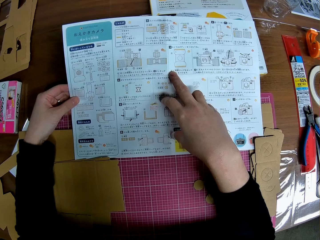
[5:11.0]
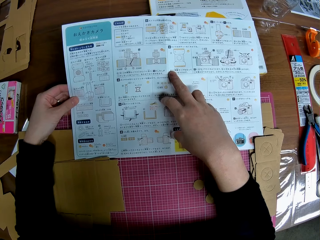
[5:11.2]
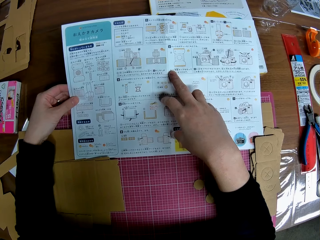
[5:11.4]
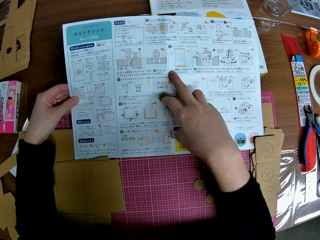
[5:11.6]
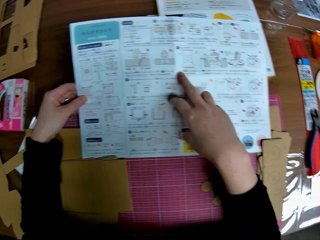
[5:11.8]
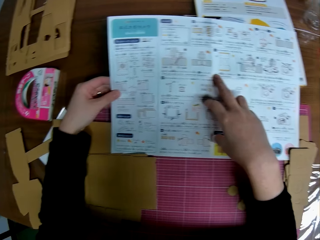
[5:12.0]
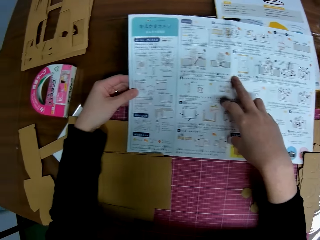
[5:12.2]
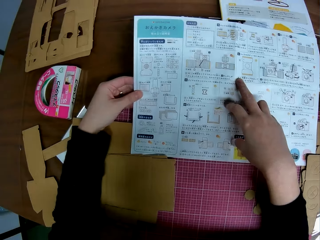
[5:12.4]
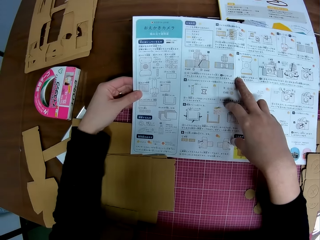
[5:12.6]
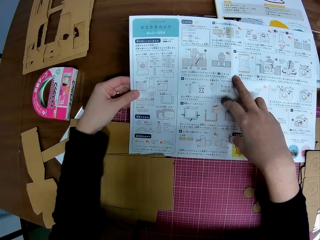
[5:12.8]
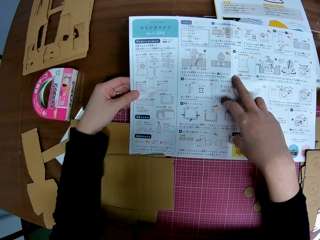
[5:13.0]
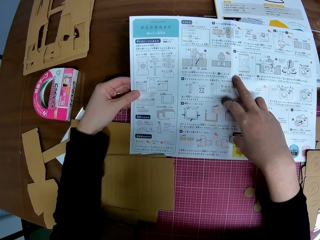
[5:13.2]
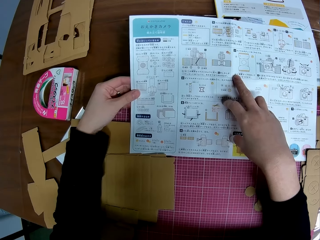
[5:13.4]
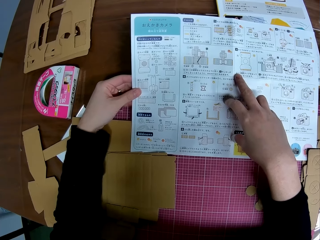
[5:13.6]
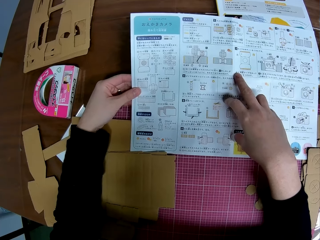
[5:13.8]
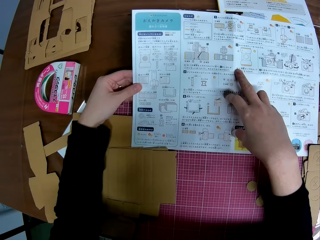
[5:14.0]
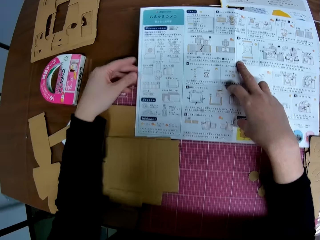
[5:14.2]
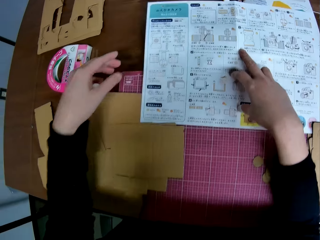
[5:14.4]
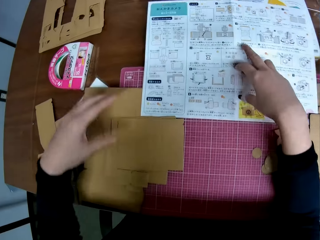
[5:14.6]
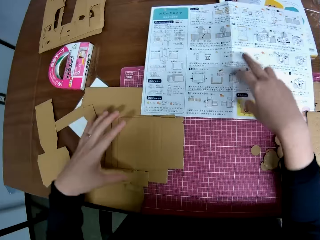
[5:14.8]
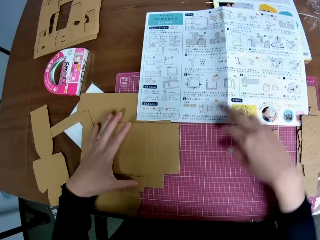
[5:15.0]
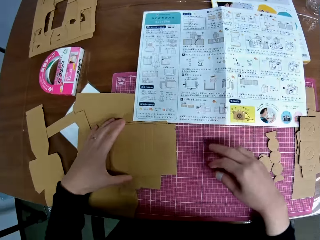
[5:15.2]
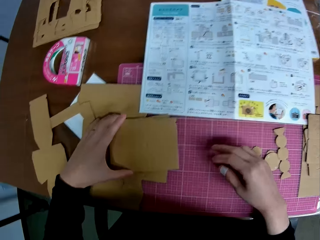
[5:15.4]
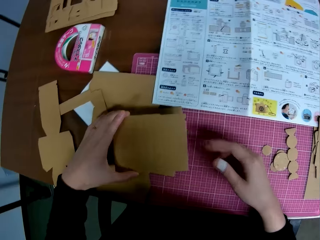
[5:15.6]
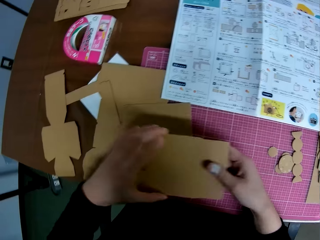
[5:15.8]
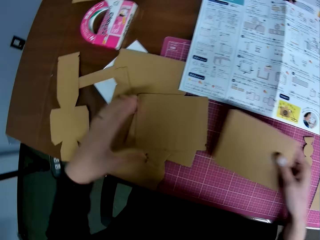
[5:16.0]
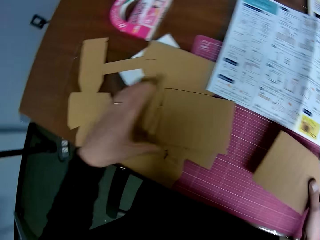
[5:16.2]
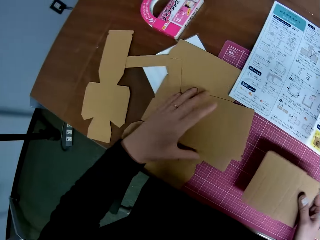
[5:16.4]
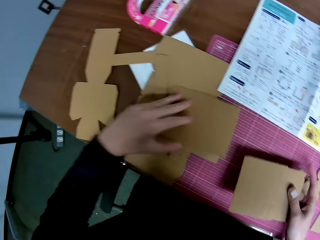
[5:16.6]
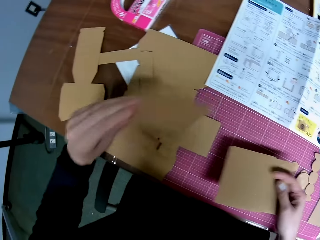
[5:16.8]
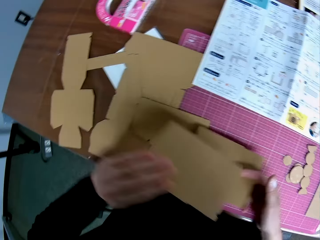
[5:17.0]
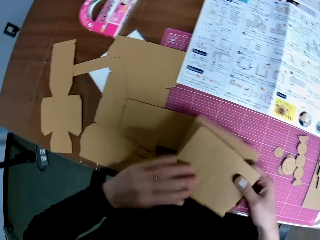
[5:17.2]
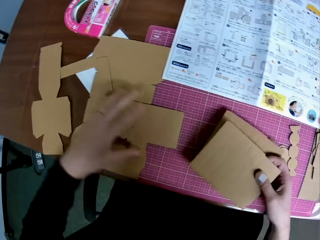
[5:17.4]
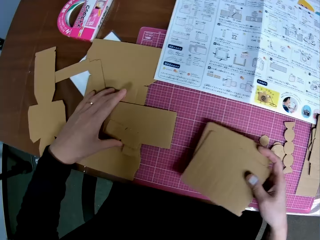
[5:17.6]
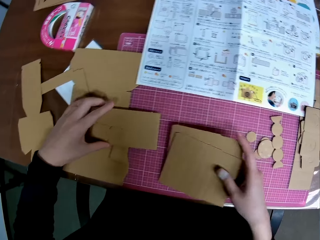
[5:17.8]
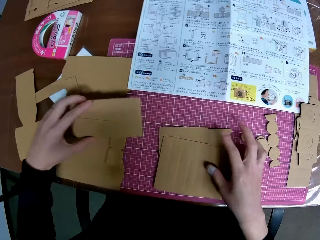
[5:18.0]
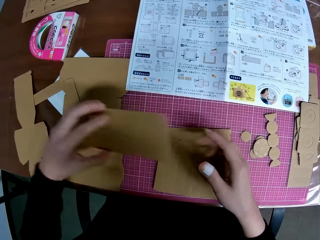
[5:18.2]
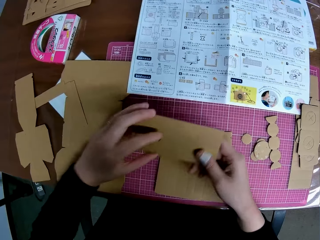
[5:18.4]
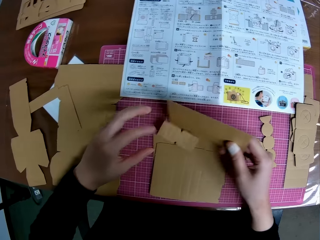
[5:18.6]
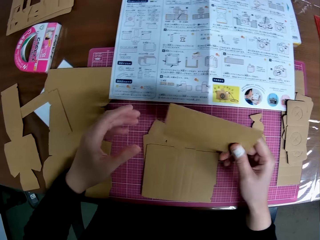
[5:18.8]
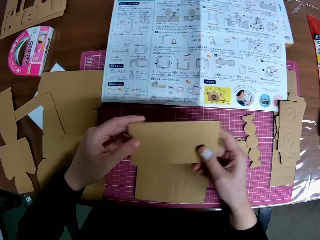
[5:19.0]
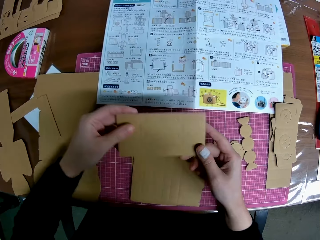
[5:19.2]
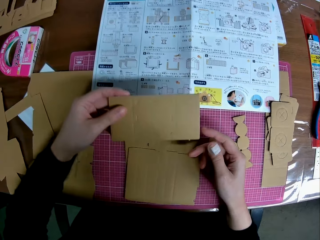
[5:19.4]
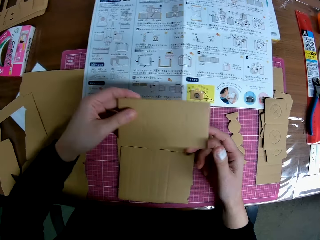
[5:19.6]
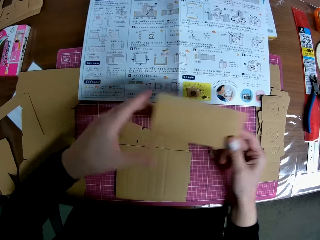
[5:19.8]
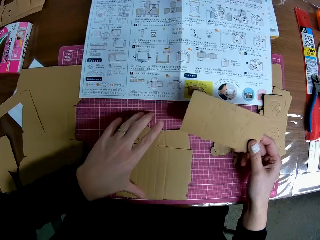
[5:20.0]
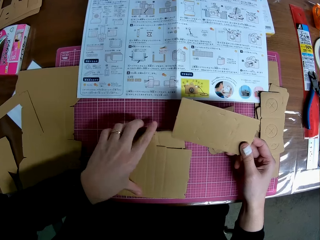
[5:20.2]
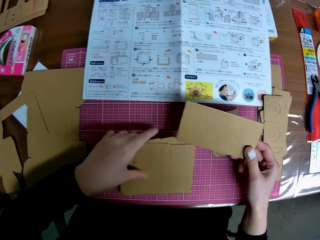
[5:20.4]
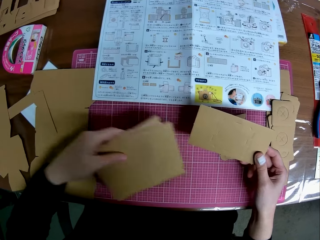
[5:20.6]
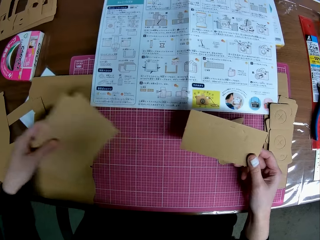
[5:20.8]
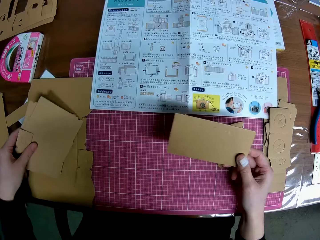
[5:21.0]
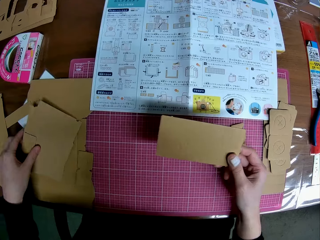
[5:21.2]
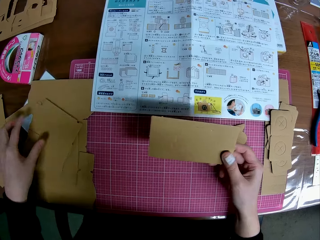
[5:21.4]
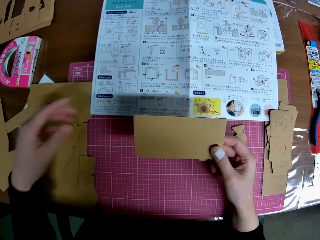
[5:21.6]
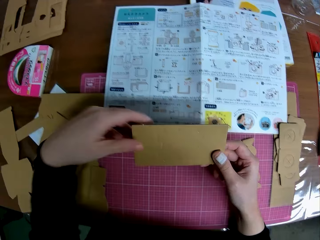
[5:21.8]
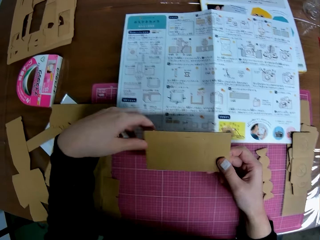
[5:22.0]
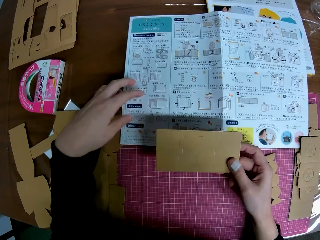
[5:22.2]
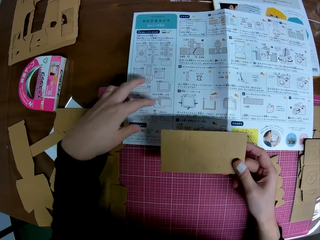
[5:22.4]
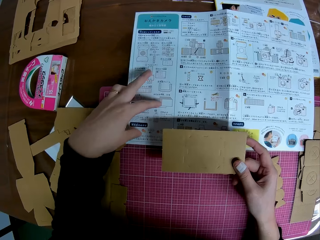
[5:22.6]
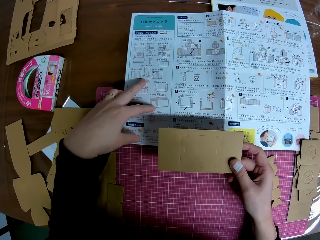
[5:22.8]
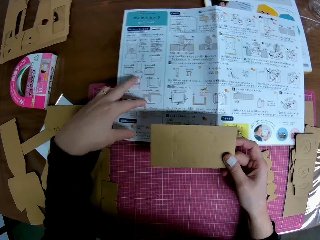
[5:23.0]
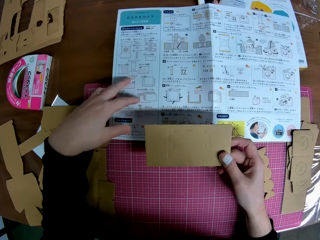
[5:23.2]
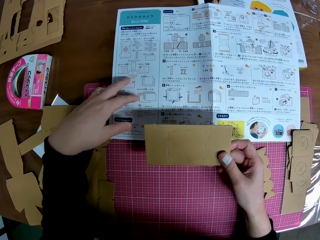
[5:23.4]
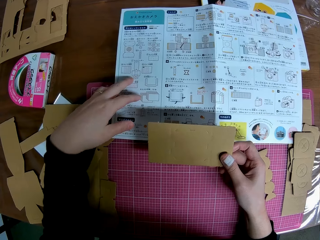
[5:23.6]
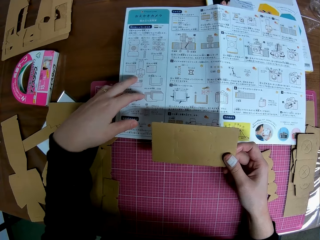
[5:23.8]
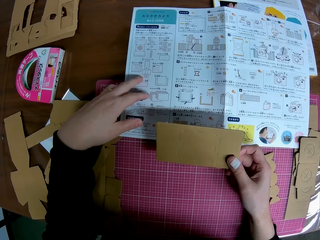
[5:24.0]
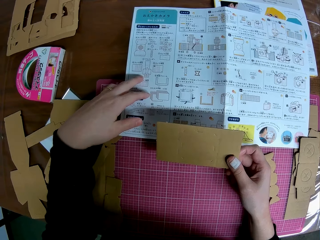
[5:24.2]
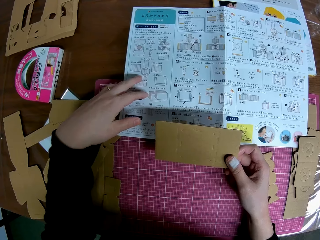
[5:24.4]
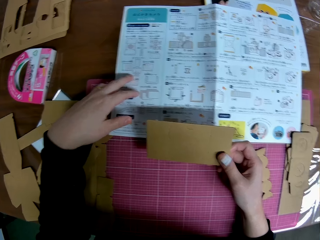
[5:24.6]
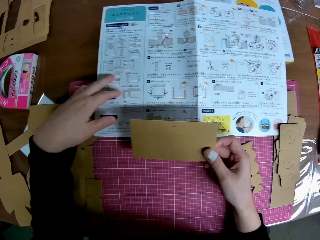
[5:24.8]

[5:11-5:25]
The camera wearer peruses the manual paper. He picks a carved shape on the table with his left hand. He passes the carved shape to his right hand. He picks another carved shape on the table with his left hand. He picks the paperboard. He passes the carved shape to his right hand. He drops the carved shapes in his right hand on the table. He picks another carved shape on the table with his left hand. He passes the carved shape to his right hand. He passes the carved shape back to his left hand. He passes the carved shape back to his right hand. He picks some carved shapes on the table with his left hand. He drops the carved shapes on the table. He puts down the paperboard. He places his left hand on the instruction manual on the table.

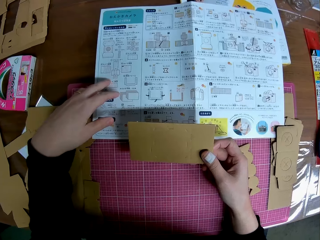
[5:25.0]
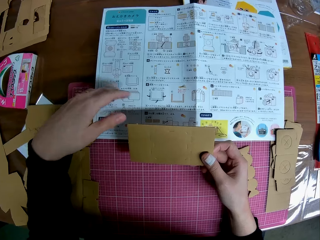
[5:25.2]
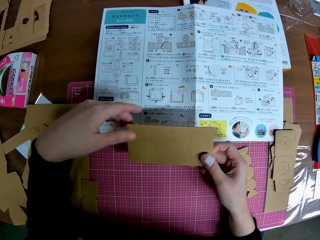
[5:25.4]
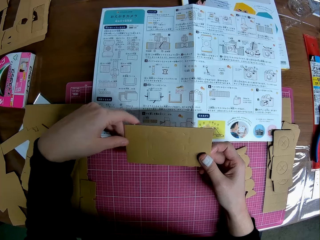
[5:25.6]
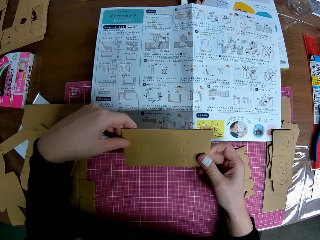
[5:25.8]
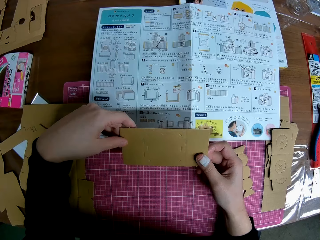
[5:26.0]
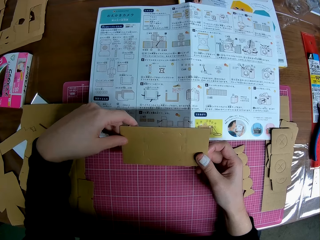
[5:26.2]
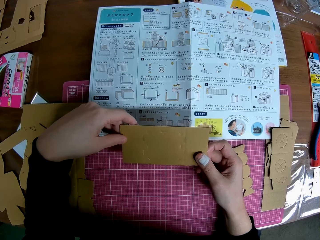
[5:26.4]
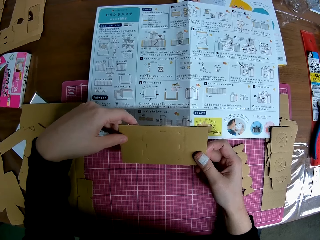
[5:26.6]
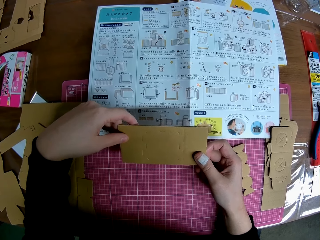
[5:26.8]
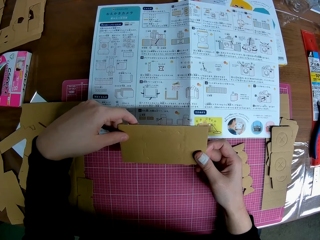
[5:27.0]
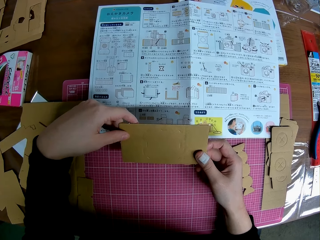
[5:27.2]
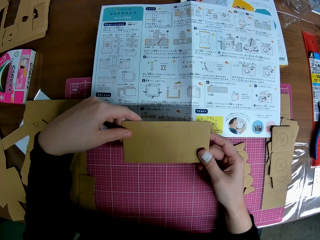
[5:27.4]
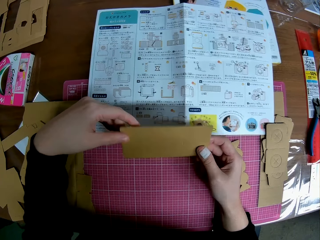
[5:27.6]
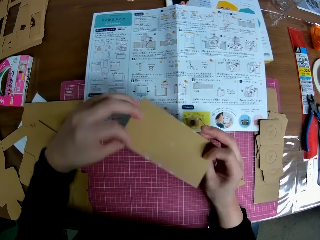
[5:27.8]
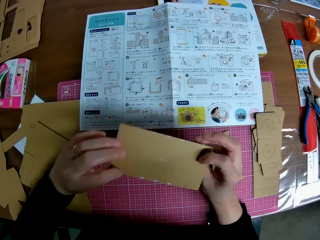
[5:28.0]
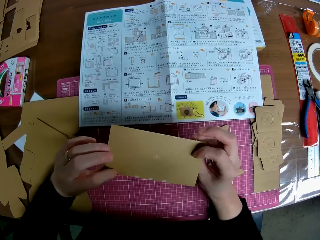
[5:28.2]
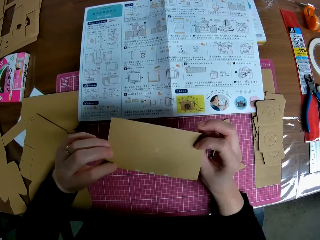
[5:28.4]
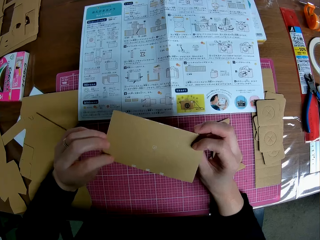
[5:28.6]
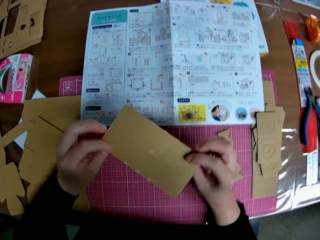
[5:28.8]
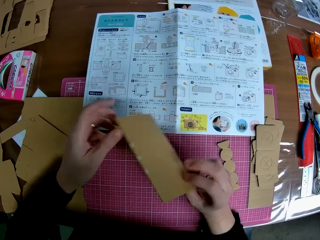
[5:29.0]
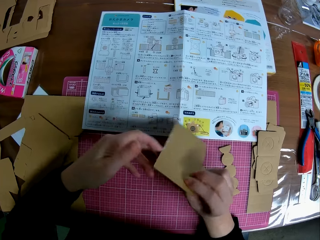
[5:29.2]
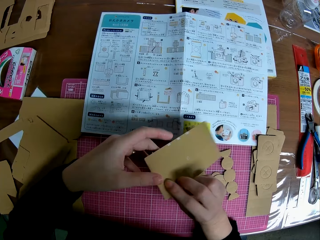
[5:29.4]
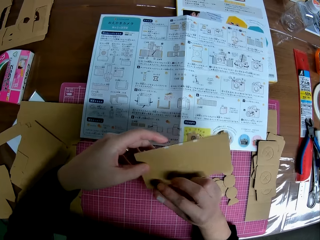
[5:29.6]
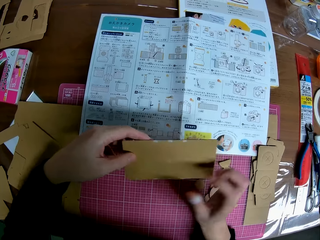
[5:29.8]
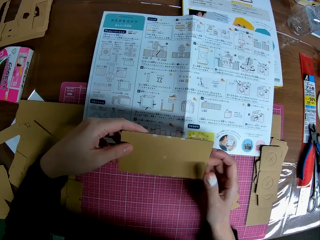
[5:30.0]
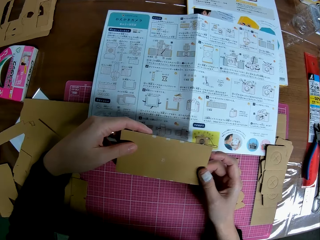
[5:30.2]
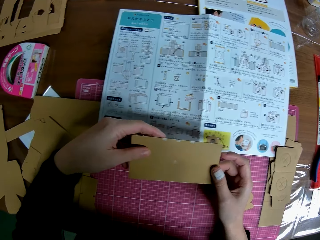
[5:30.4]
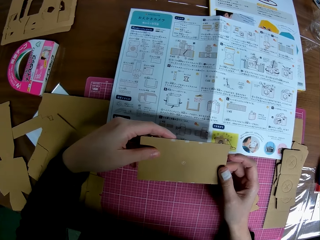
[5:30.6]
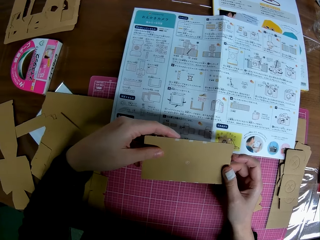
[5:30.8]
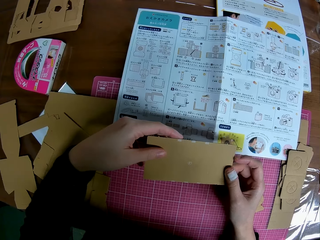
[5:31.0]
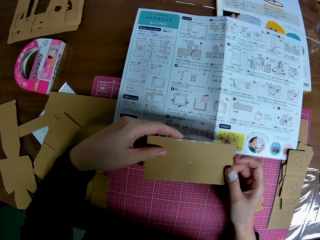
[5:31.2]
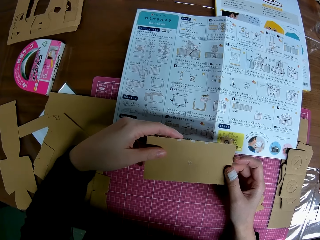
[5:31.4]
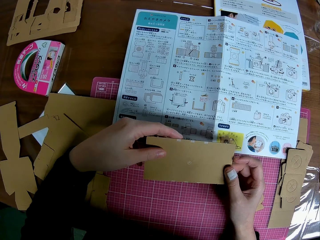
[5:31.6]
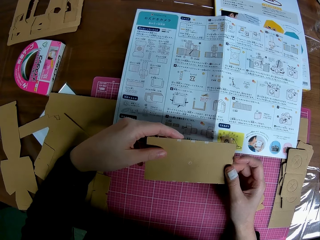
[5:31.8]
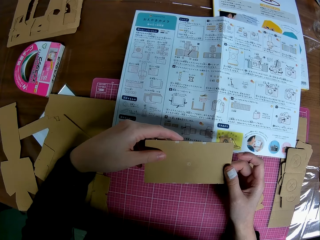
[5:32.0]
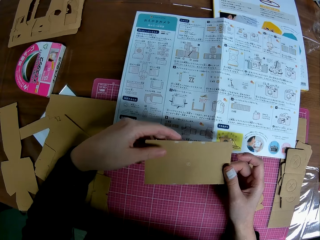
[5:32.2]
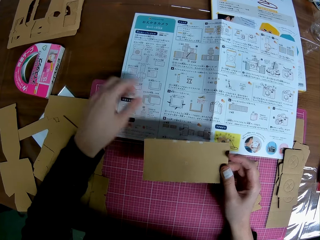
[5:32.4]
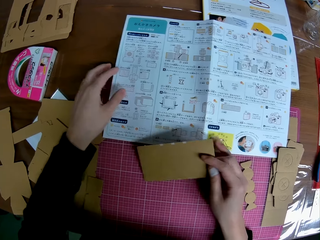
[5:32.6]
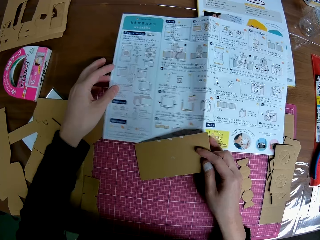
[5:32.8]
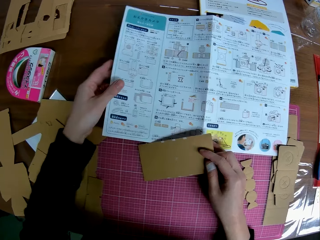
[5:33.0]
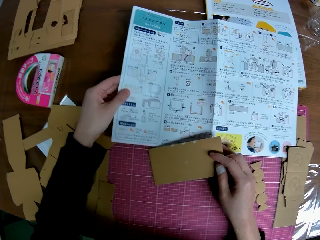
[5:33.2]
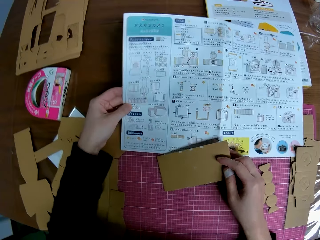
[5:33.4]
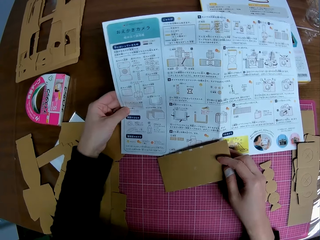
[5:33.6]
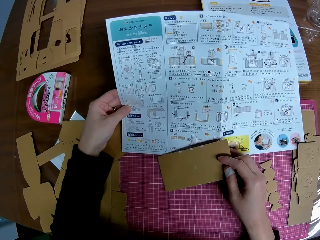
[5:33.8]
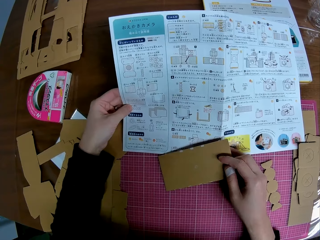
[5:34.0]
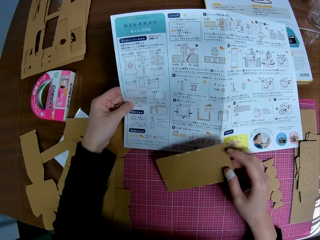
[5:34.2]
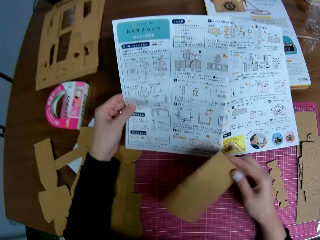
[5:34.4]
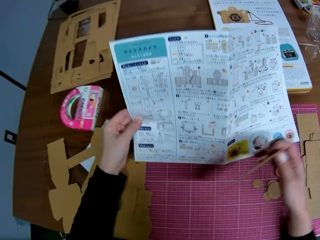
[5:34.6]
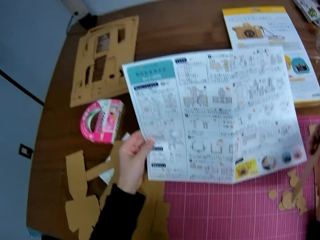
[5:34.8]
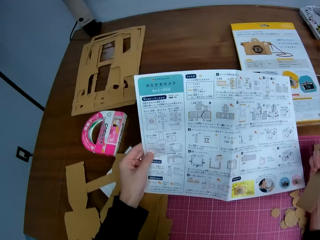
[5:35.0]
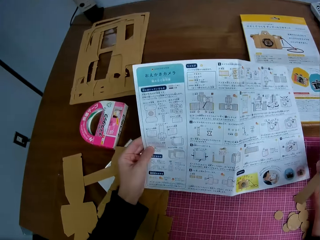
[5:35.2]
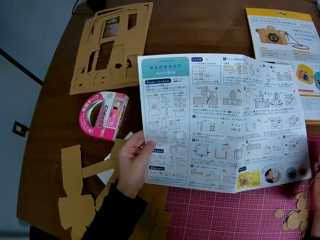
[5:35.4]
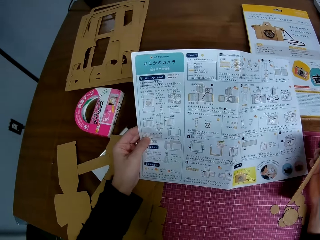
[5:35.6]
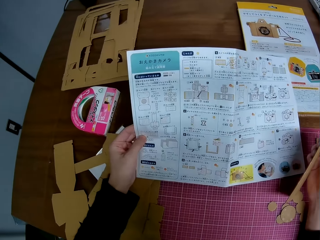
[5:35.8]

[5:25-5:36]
The camera wearer peruses the manual paper. He holds the carved shape with both hands. He turns the carved shape with both hands. He observes the paperboard. He raises the instruction manual with his left hand. He moves his right hand slightly to the right. He peruses the manual paper.
